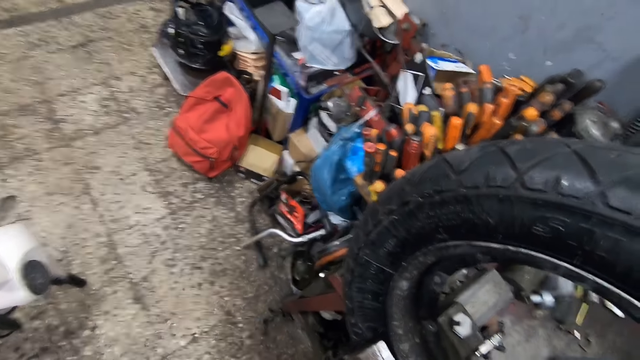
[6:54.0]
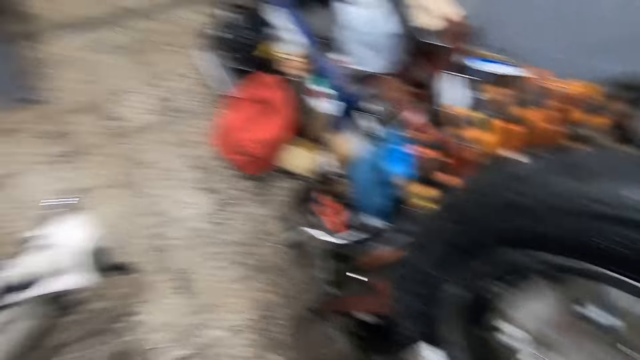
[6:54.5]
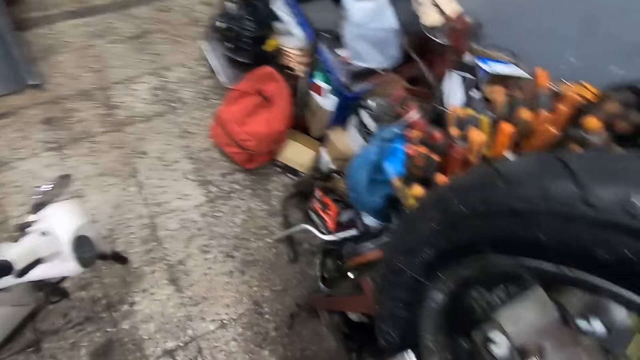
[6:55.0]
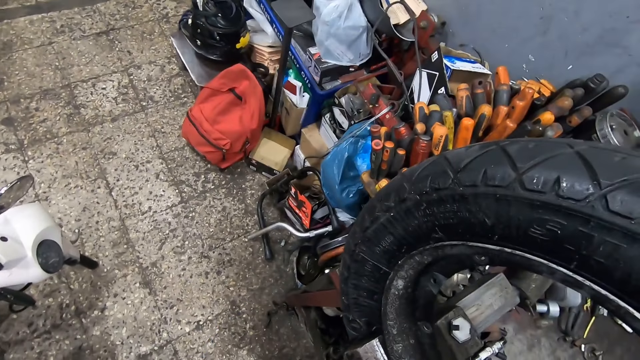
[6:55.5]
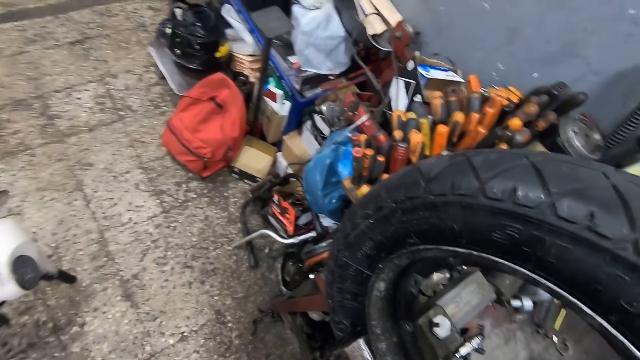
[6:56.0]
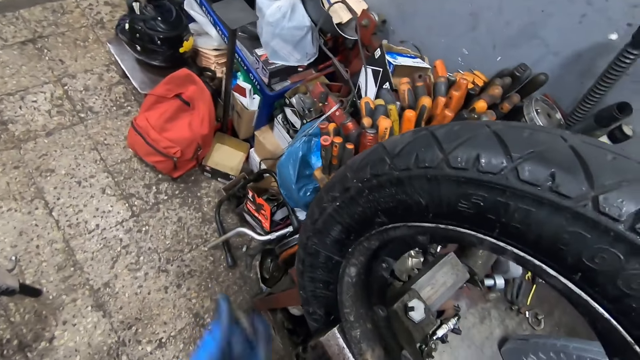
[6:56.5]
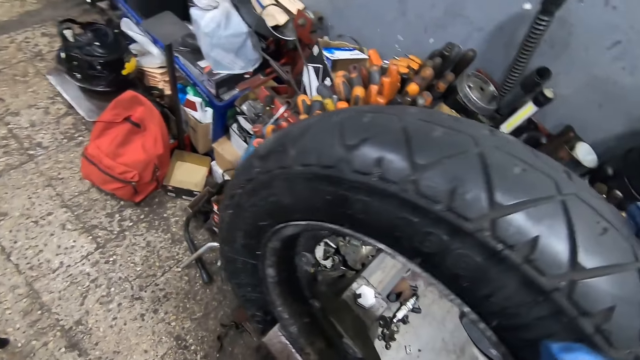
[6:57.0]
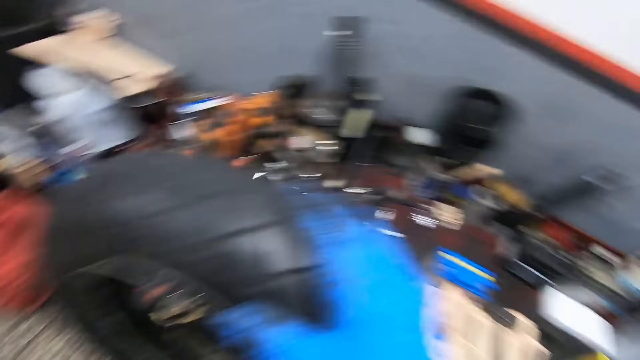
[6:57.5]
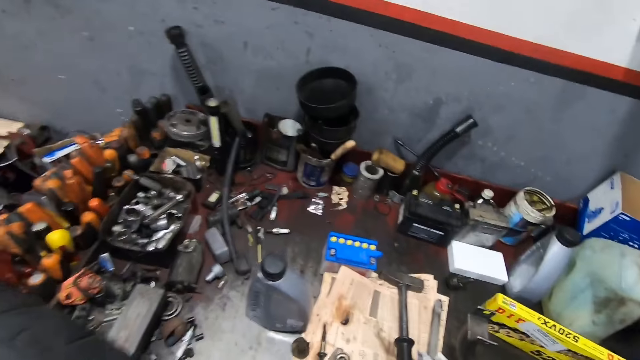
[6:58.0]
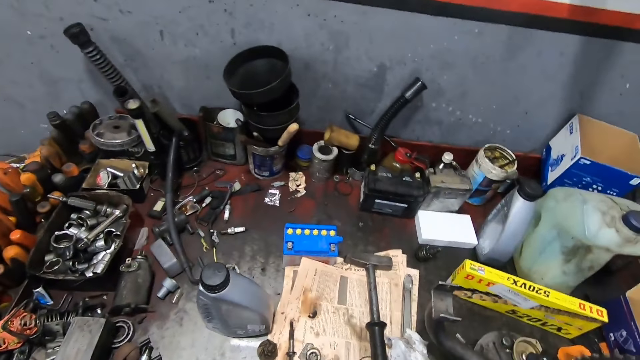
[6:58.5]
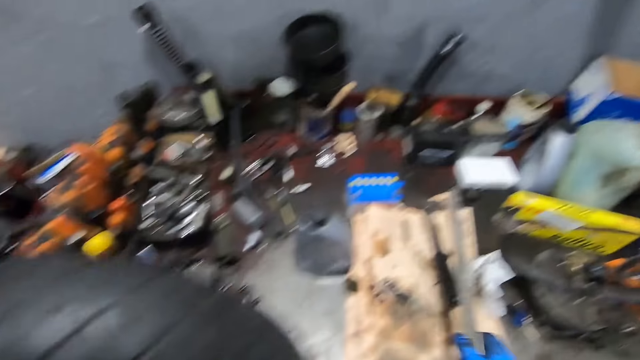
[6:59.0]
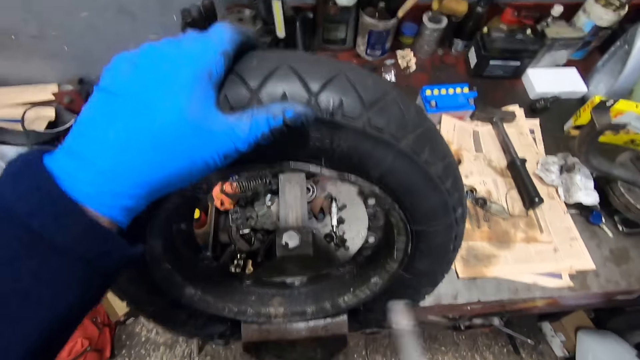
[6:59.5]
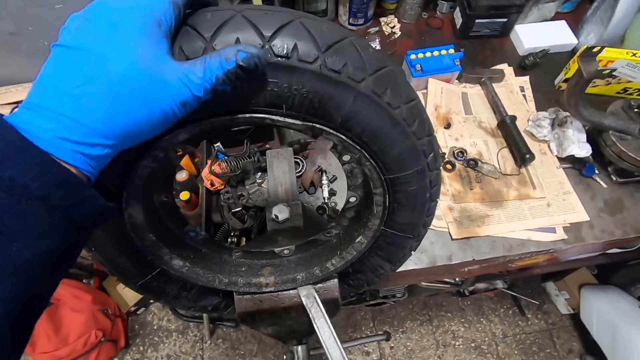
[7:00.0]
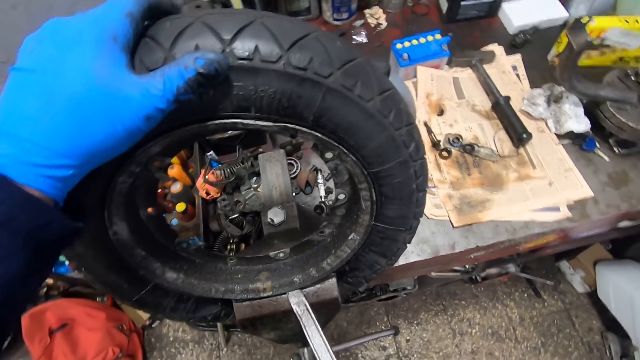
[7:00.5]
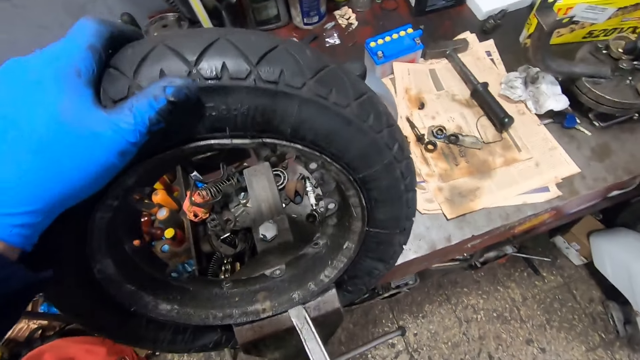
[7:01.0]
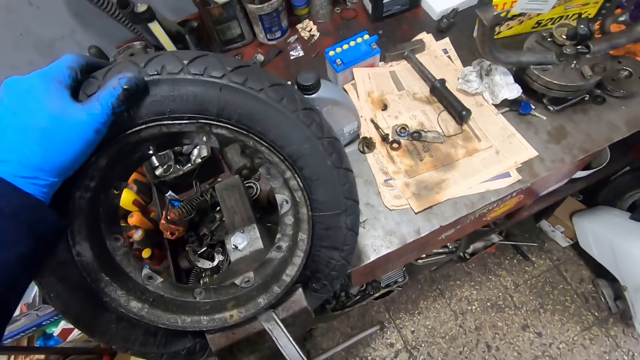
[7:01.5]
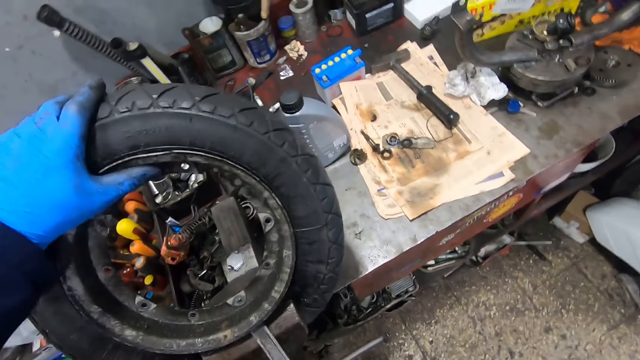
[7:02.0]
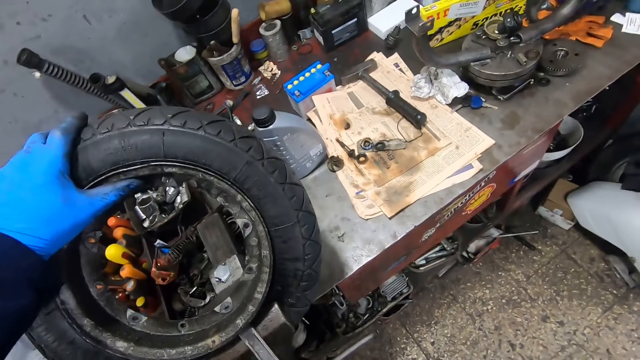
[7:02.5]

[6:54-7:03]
The camera wearer picks up the iron or chisel from the work table with his right hand. He bends the tire in the gear machine with the iron in his right hand. He puts the chisel between the tire and the rim.

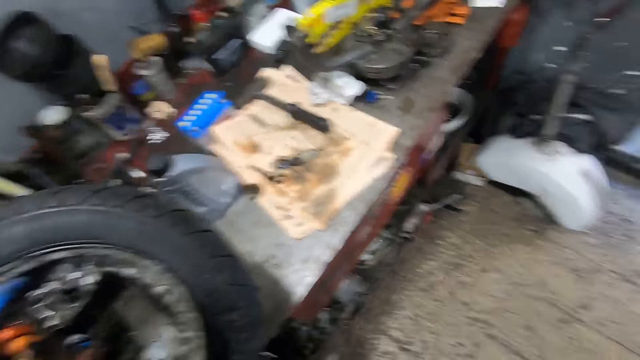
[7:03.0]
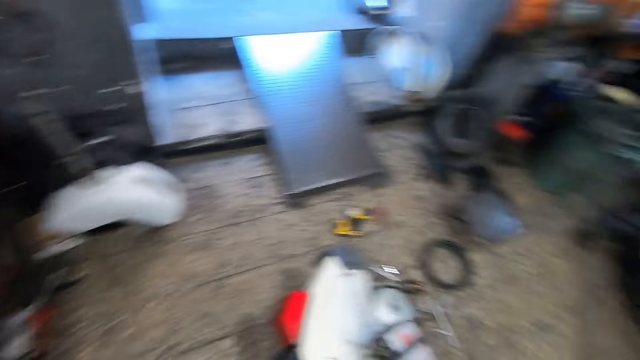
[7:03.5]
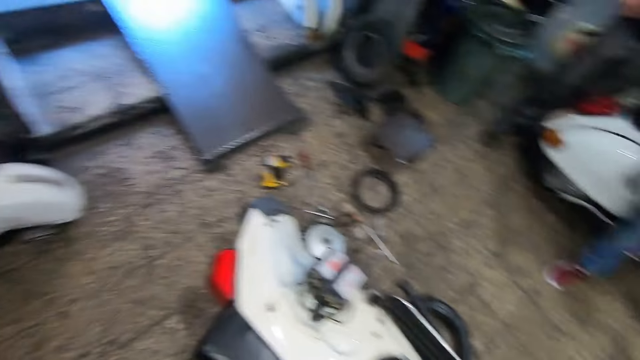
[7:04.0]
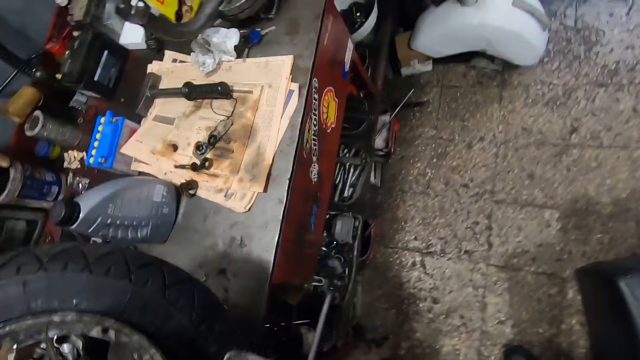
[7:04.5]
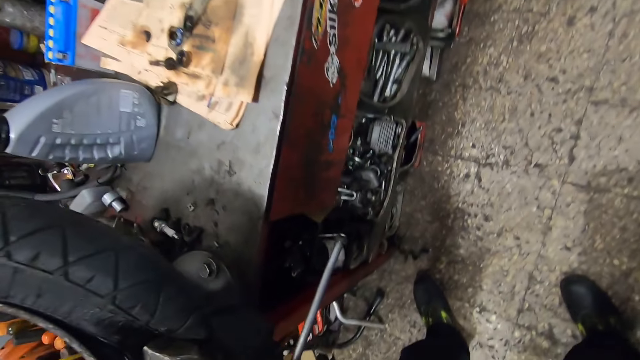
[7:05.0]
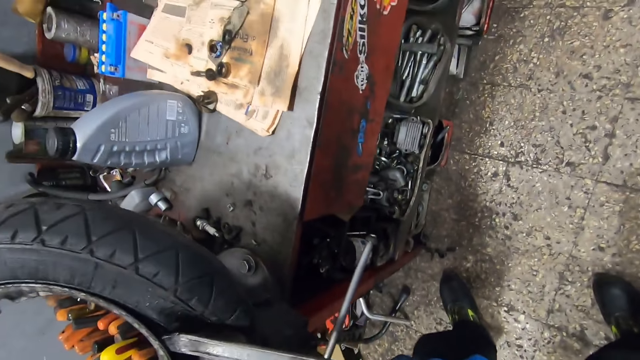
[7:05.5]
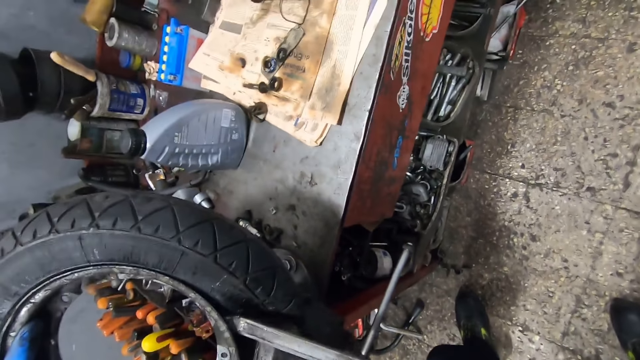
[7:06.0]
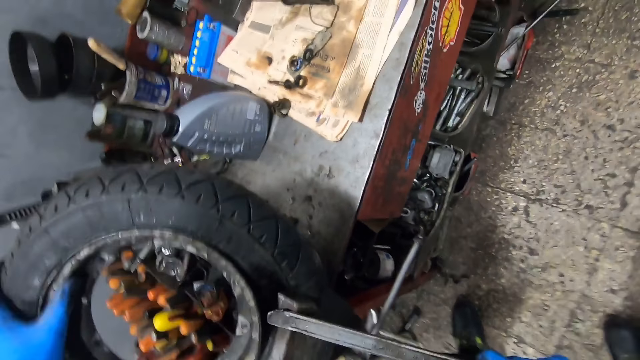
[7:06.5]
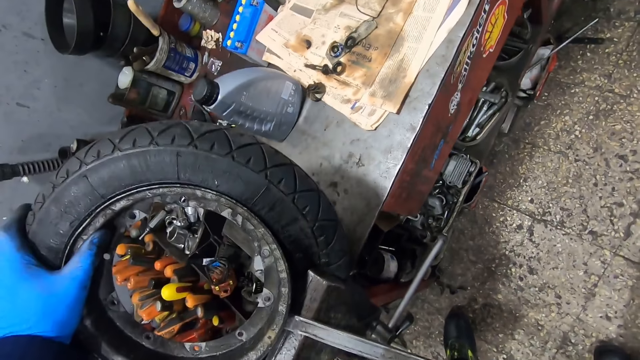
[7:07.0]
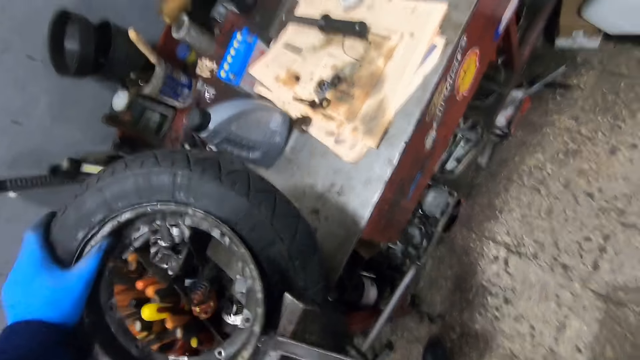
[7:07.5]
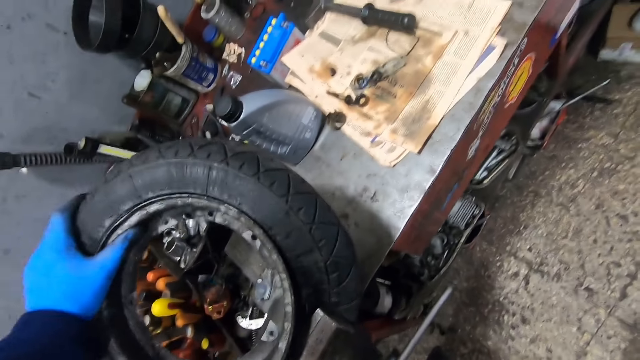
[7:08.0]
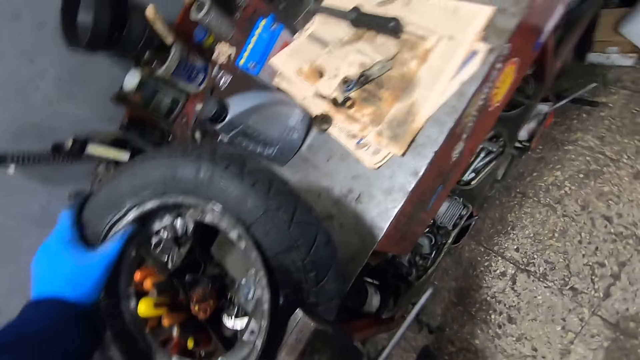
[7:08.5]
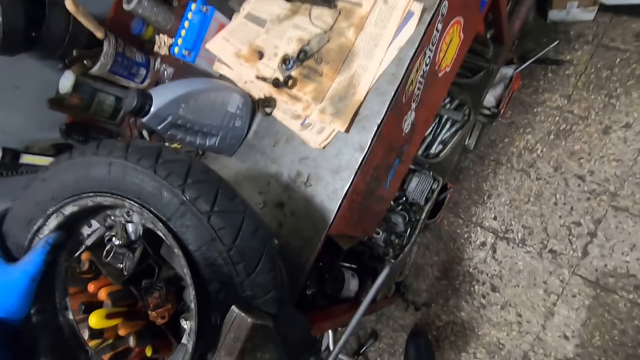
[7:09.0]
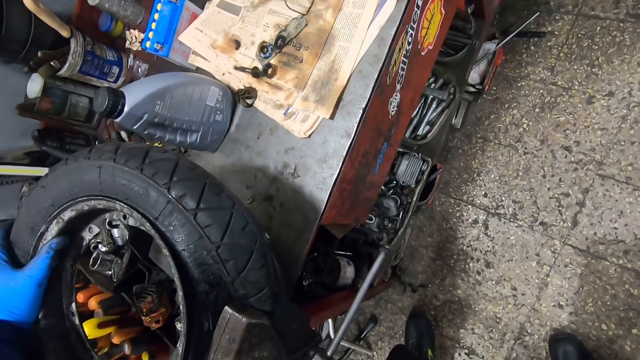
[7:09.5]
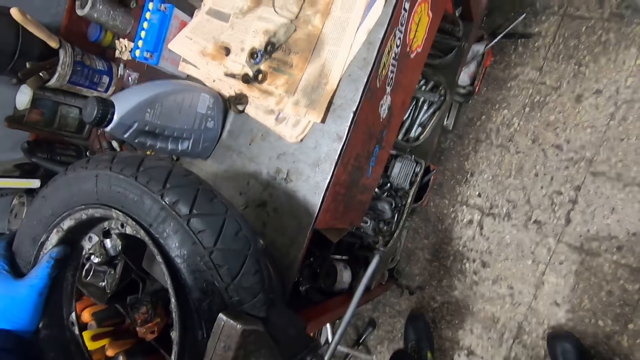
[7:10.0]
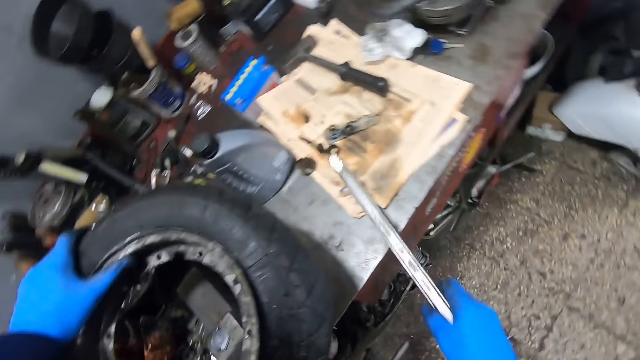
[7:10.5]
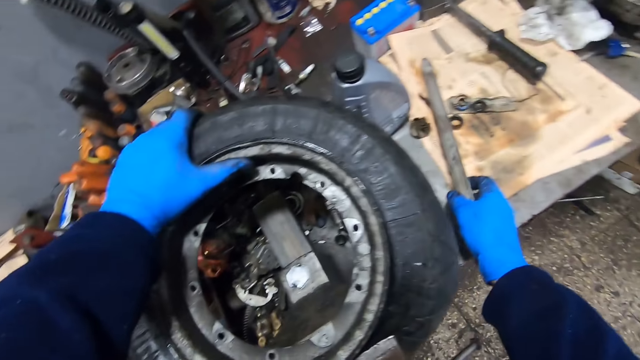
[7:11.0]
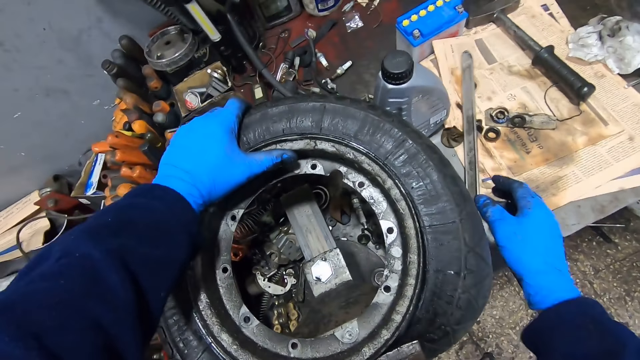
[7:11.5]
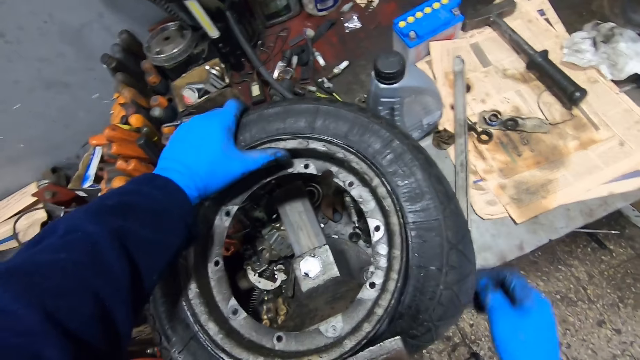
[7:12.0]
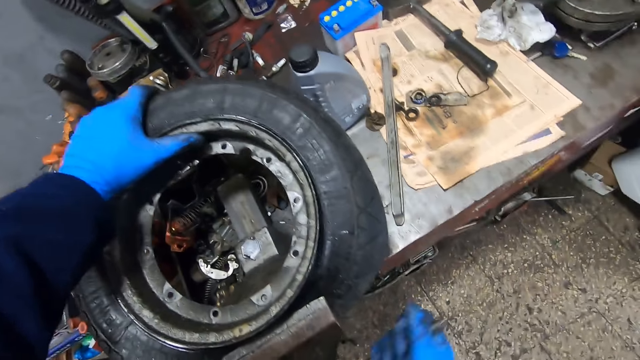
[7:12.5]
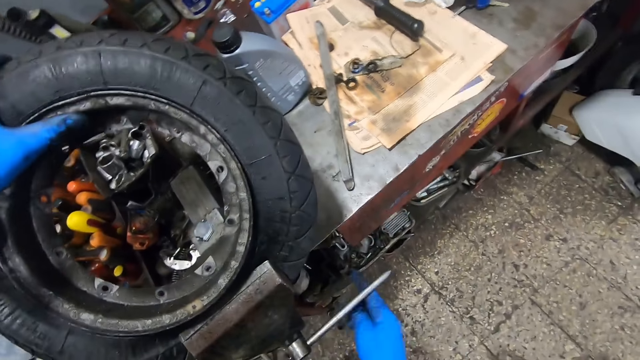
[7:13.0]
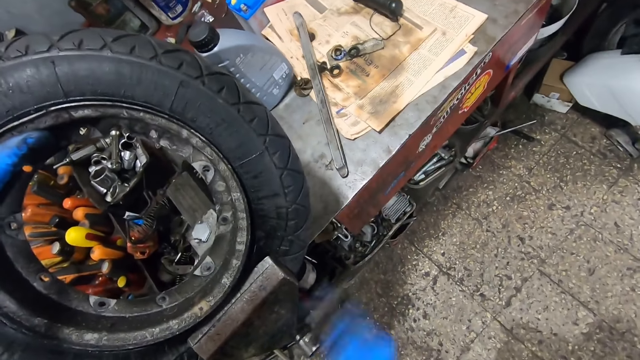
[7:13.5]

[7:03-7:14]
The camera wearer looks around the workshop. He removes the tire with a chisel. He pushes the tire with his hand. He places the iron on the table. He rolls the lever of the gear machine with his right hand. He loosens the bench vise.
